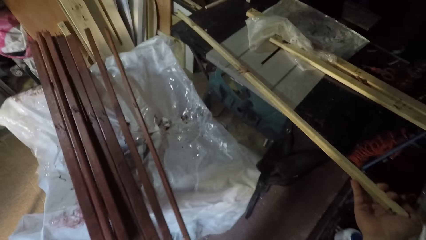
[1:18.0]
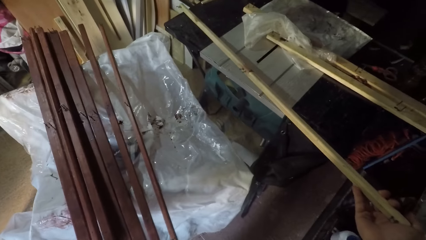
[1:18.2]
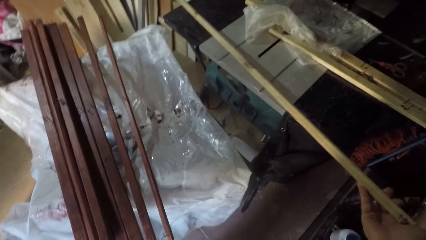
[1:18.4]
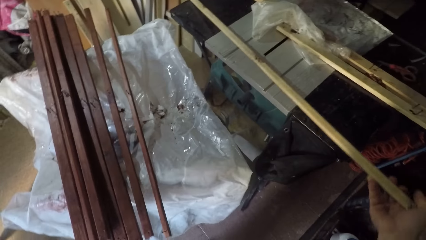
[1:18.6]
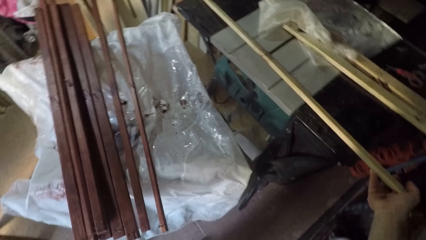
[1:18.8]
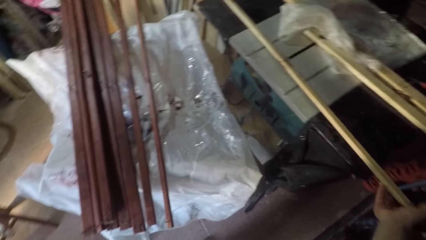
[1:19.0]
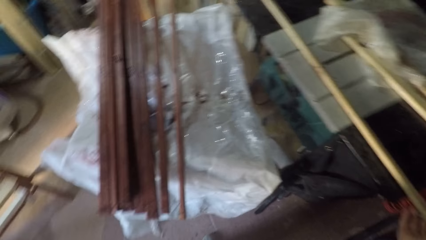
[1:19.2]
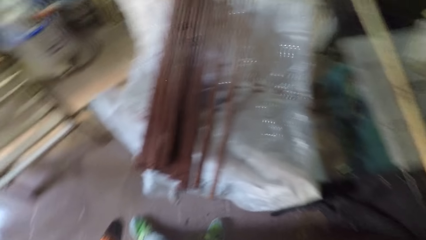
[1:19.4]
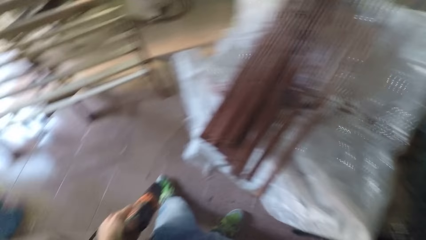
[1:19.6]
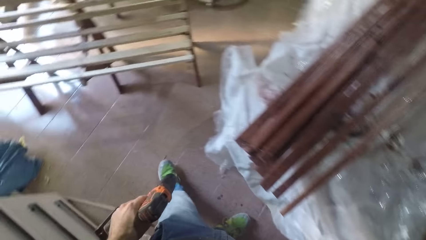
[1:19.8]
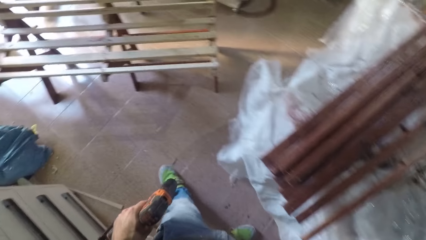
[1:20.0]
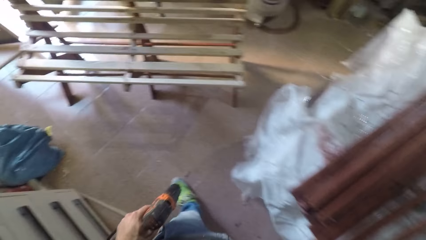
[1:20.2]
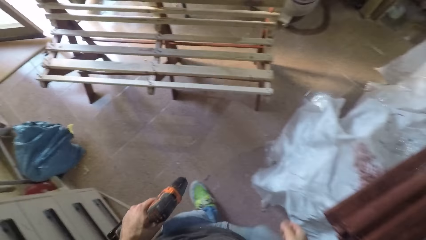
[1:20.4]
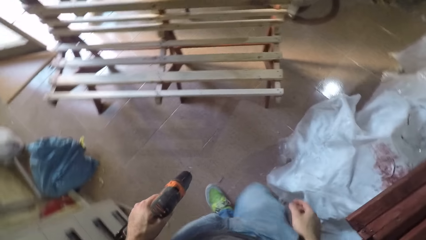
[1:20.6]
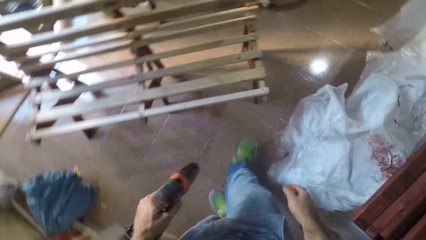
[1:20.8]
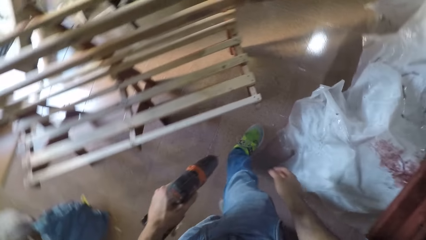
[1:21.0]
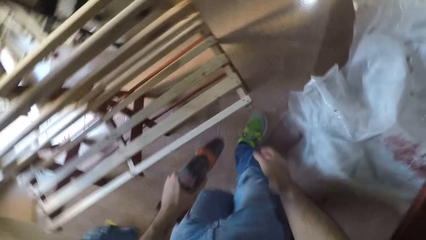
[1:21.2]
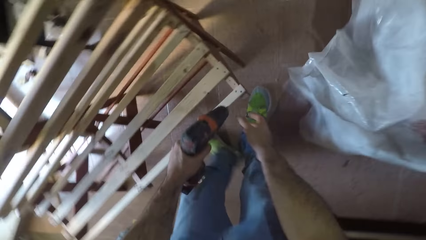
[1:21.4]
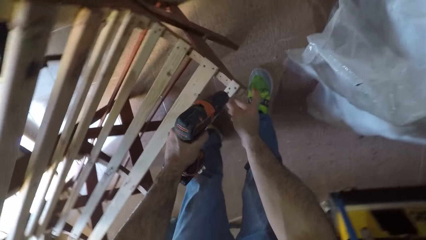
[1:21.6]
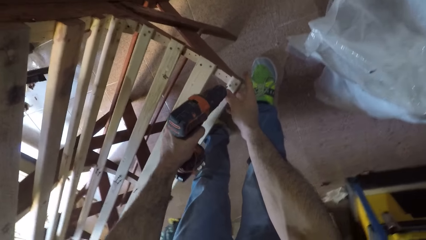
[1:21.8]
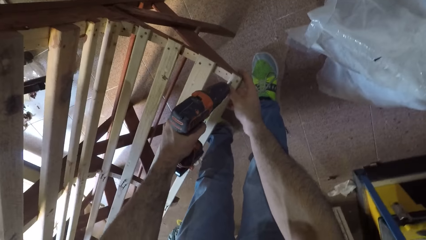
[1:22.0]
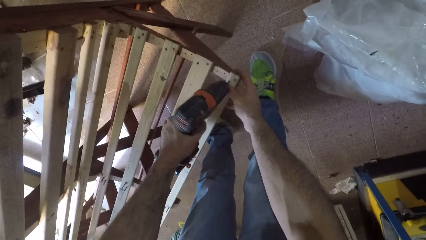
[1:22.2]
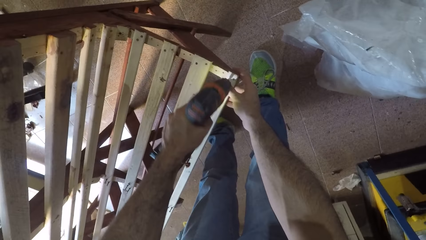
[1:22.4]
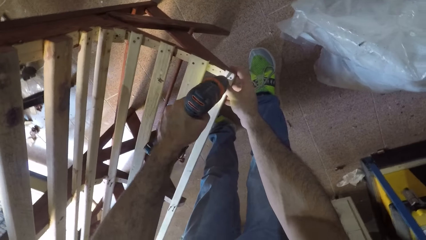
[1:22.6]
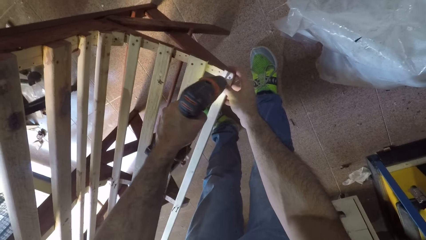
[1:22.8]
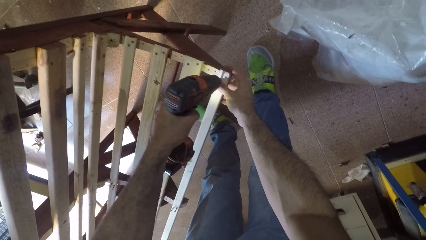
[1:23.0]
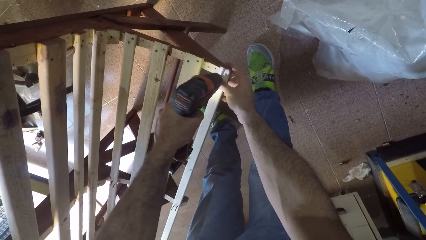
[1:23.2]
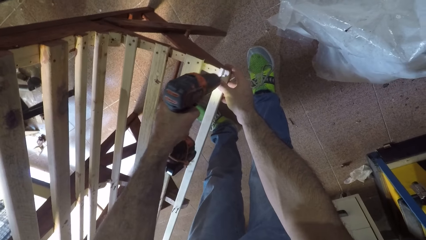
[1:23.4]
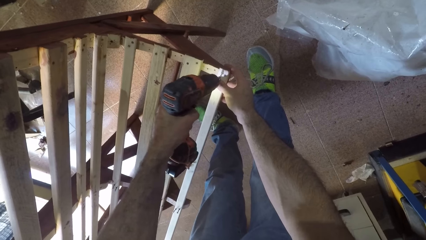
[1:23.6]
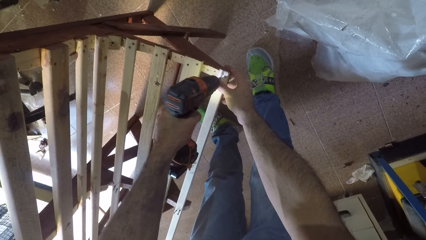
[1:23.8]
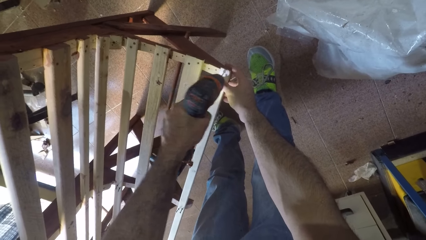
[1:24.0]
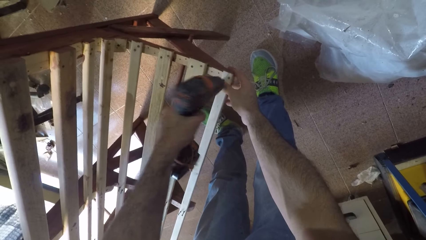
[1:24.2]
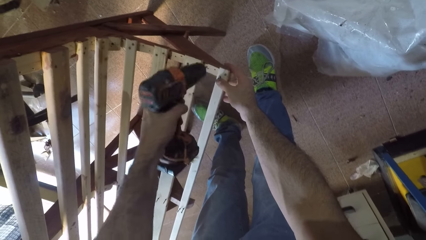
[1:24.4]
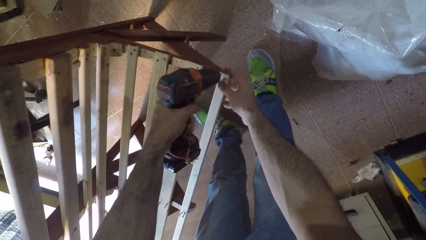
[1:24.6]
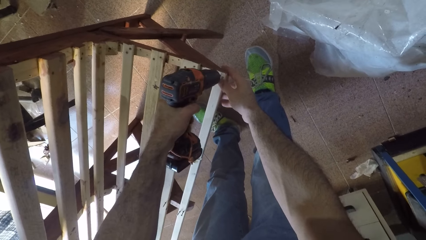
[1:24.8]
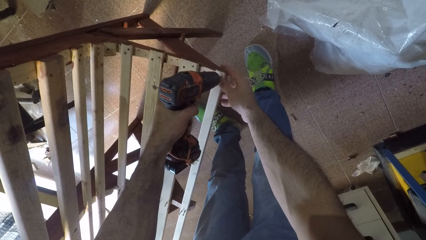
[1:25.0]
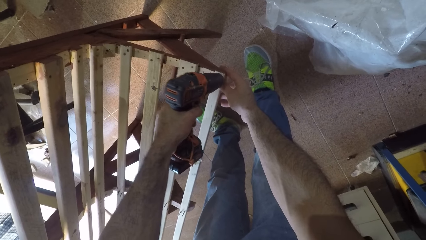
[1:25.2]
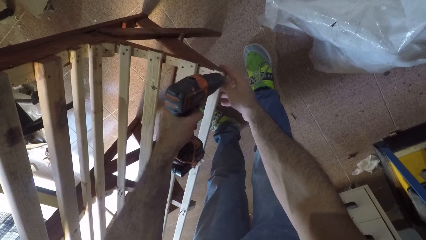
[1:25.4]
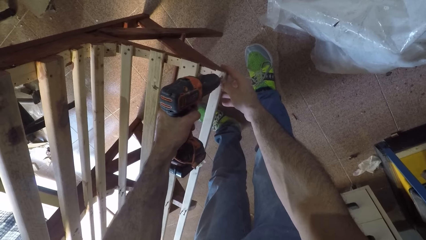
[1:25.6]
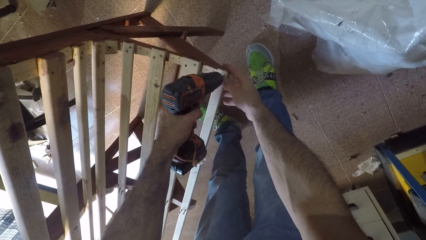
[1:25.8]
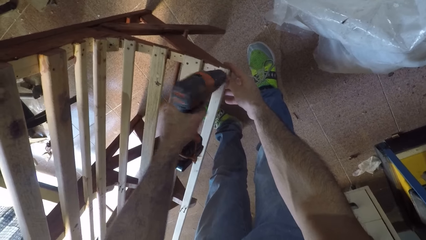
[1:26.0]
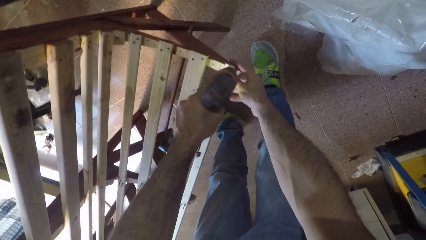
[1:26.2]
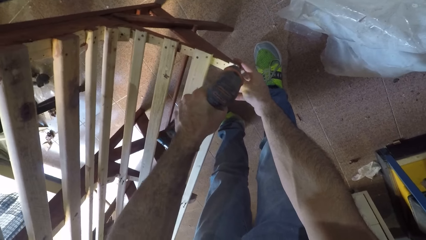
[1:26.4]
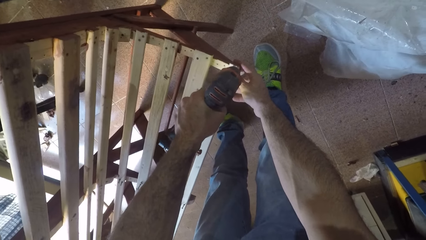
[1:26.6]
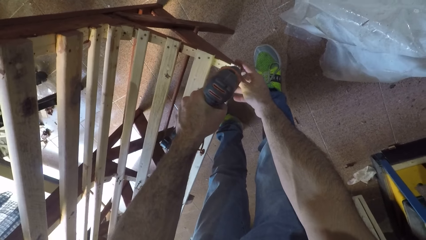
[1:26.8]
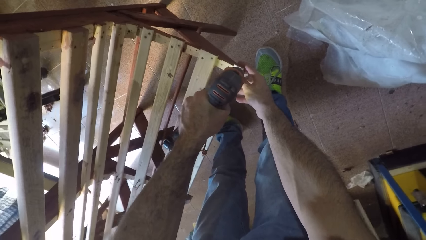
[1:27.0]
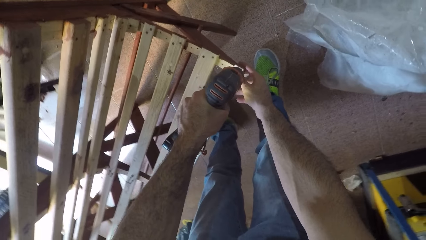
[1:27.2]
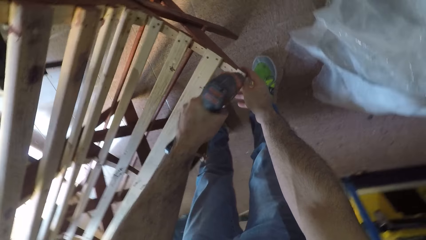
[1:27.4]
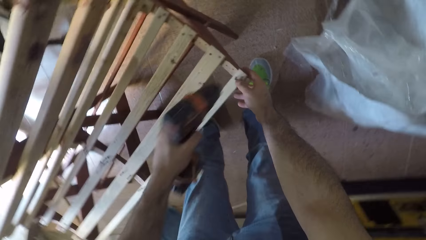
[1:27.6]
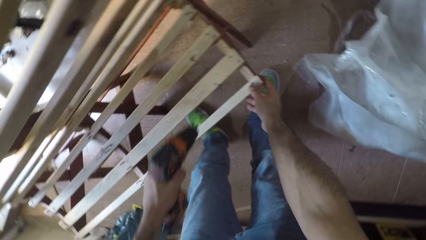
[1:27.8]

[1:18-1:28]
The camera wearer drops the plank of wood on a woodworking machine. They turn back to the wood. They walk towards the wooden chair. They lean towards the wooden chair. They place the right hand on the wooden chair. They unscrew the nails on the wooden chair. They drive a nail into a piece of wood. They move up a nail gun and drive a nail into the piece of wood.

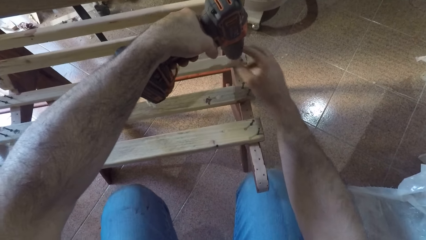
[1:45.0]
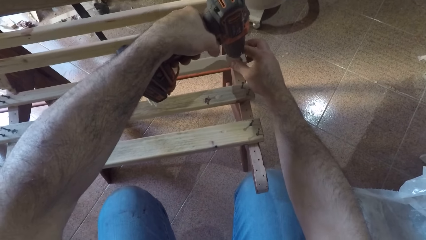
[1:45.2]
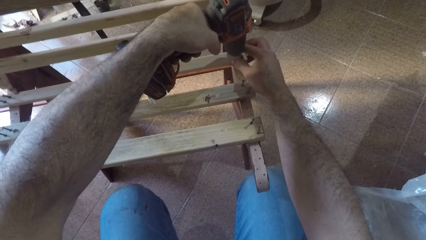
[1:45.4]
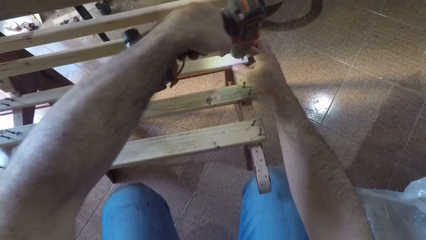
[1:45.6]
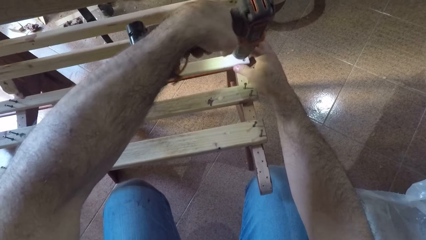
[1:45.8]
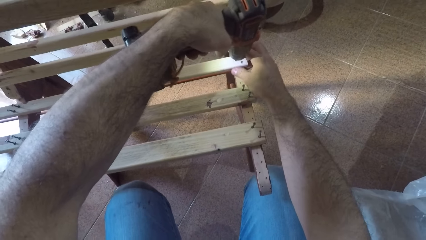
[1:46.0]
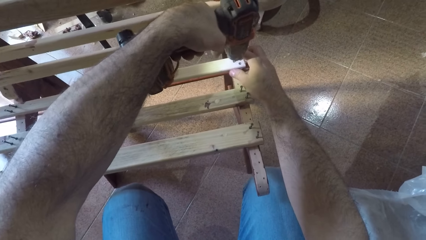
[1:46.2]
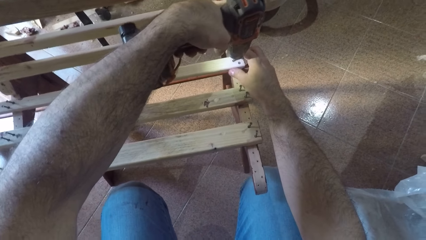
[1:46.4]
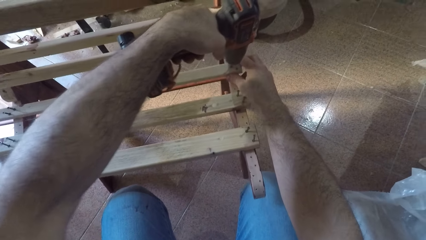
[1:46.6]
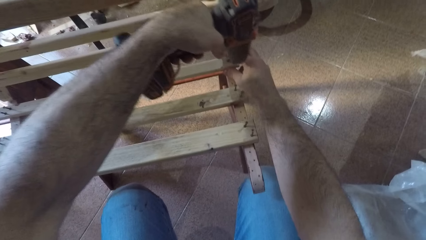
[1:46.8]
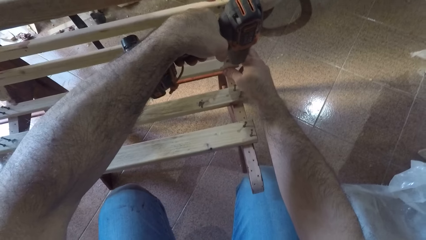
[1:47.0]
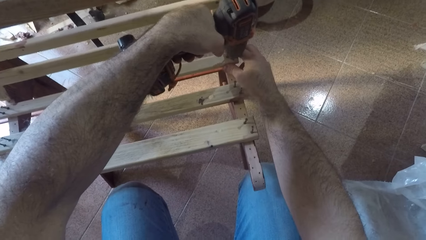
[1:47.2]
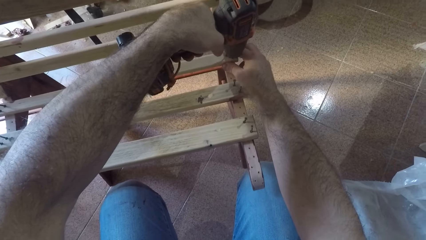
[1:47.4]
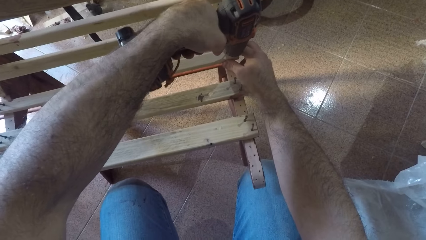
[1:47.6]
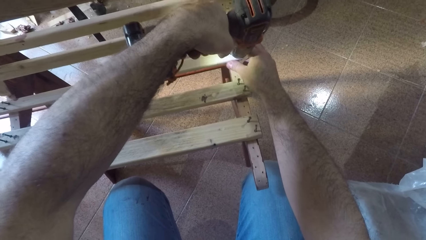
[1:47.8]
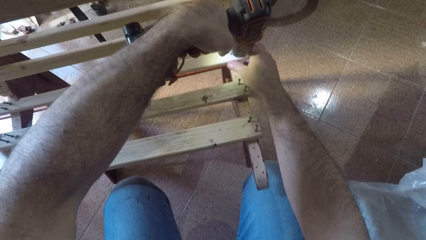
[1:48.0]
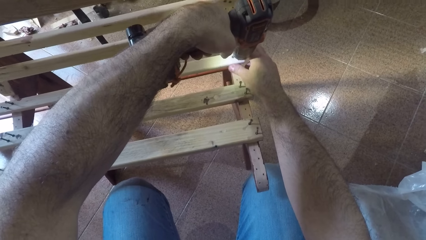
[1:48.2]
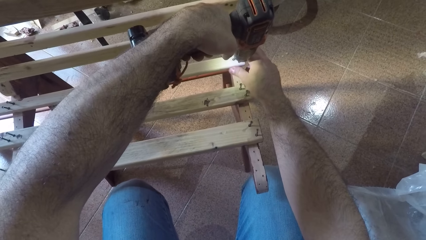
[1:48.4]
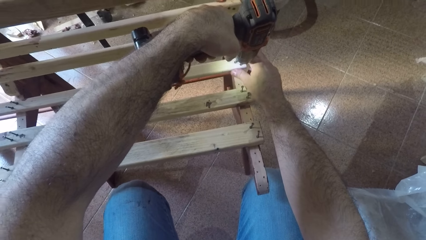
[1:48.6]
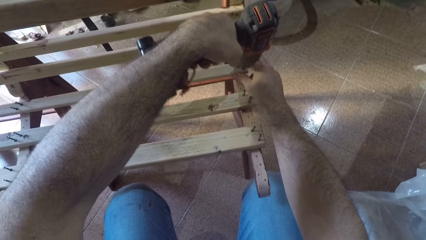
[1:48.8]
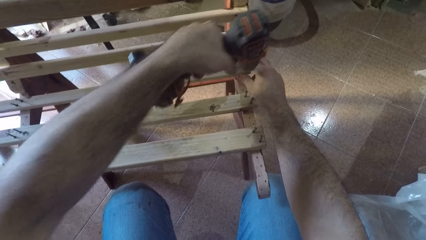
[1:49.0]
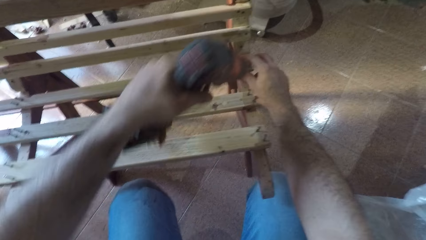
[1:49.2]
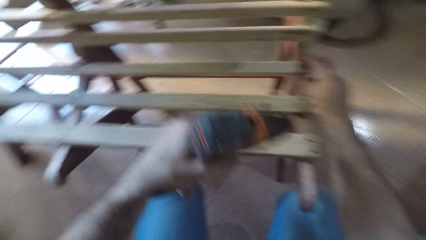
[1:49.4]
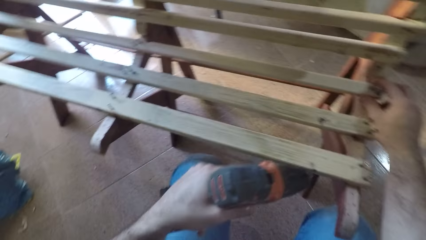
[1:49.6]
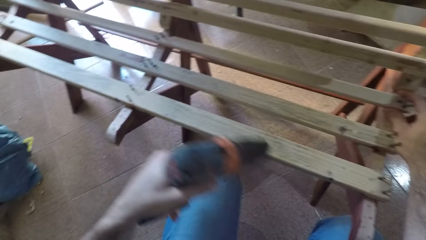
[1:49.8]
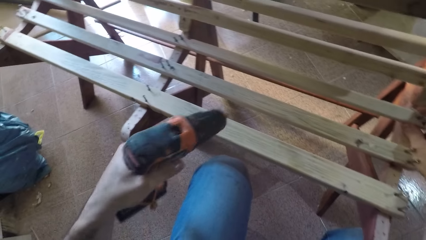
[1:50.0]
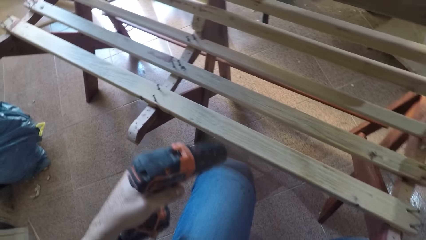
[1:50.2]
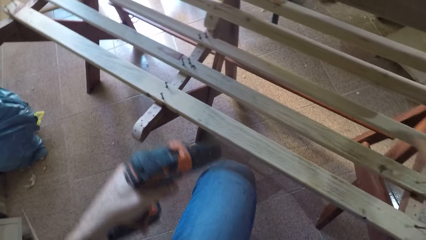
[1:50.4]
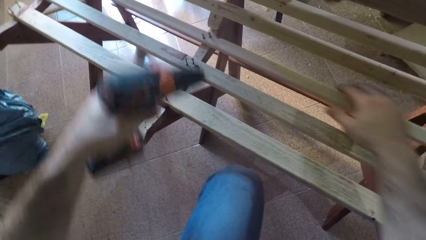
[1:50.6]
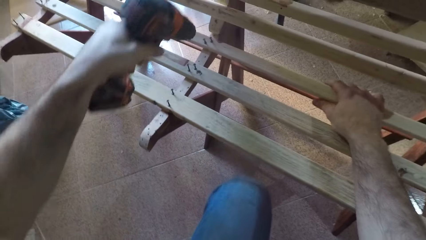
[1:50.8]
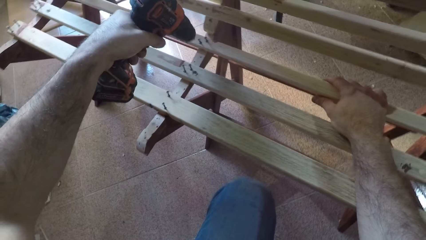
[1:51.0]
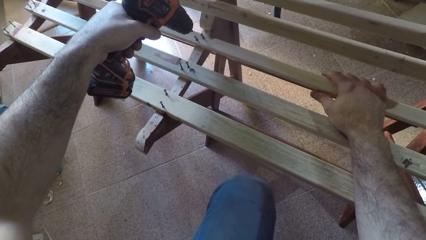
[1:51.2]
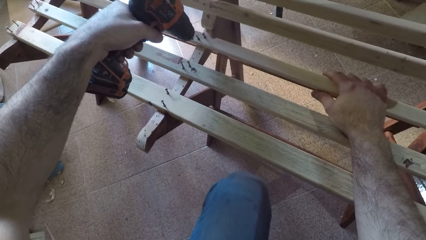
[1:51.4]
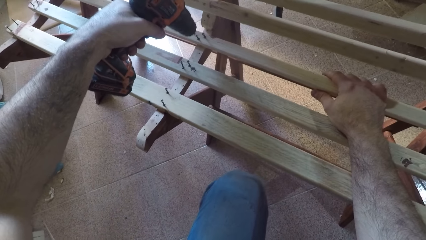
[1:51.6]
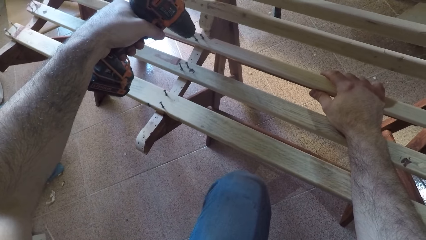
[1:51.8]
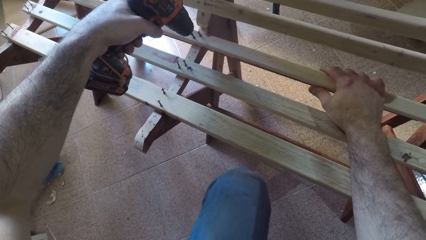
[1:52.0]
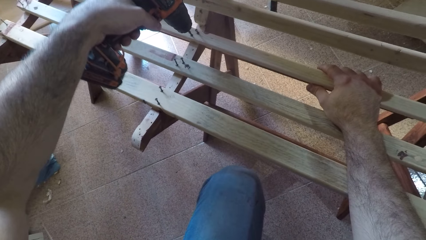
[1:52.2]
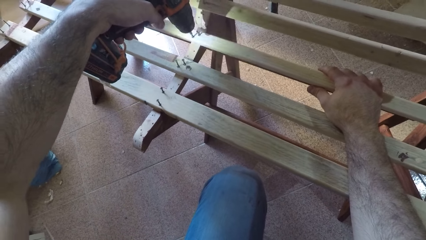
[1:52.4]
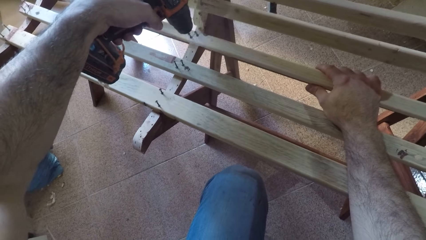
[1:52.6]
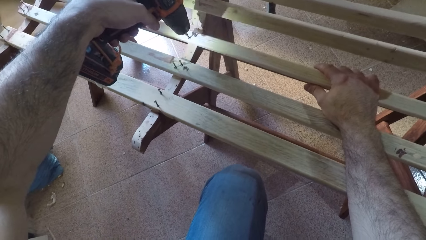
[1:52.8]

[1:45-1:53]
The camera wearer moves up a nail gun and drives a nail into a piece of wood. They move up the nail gun and drive a nail into the piece of wood. They move away from the piece of wood.
